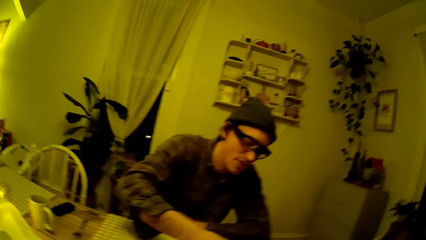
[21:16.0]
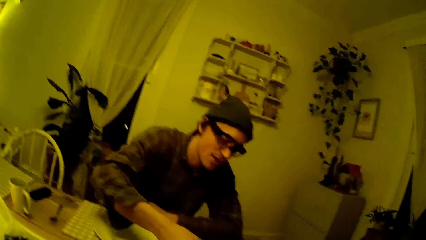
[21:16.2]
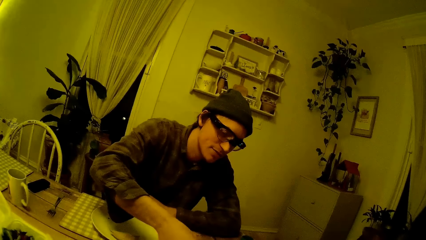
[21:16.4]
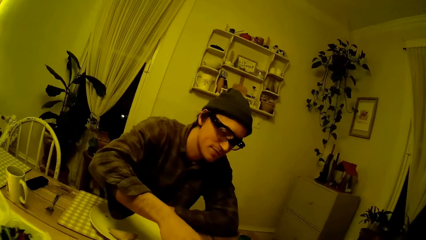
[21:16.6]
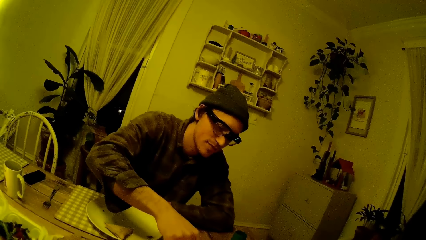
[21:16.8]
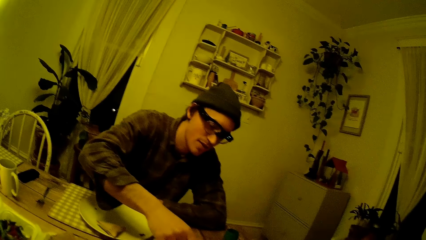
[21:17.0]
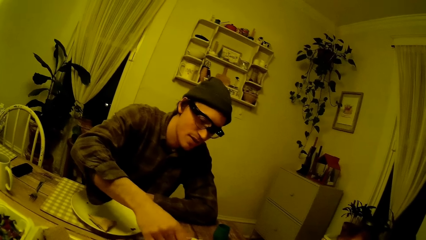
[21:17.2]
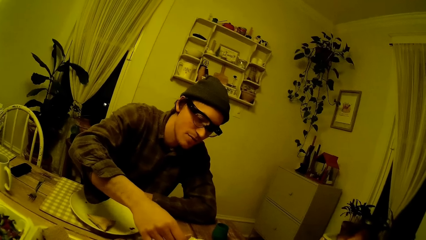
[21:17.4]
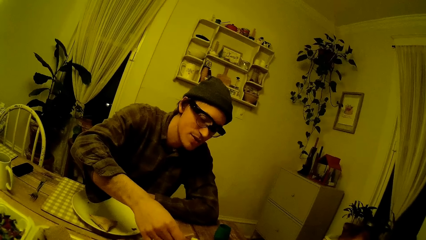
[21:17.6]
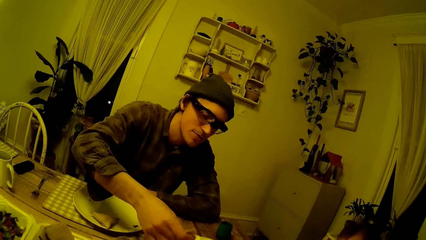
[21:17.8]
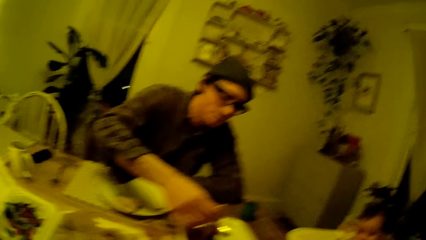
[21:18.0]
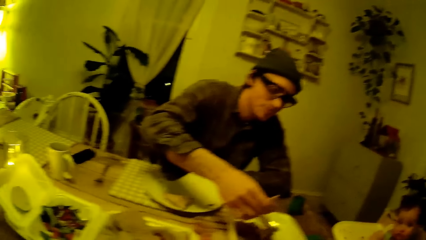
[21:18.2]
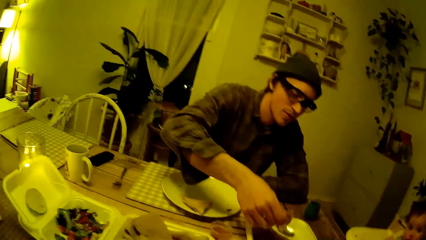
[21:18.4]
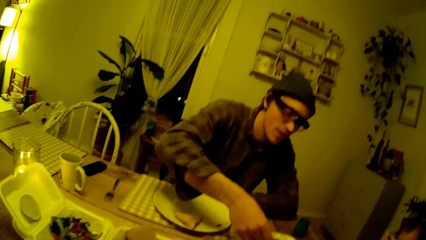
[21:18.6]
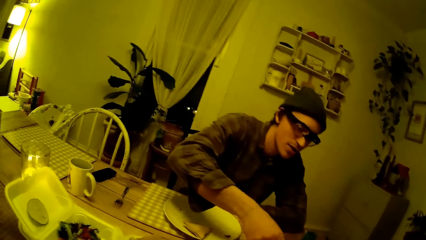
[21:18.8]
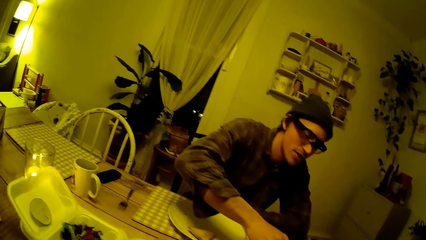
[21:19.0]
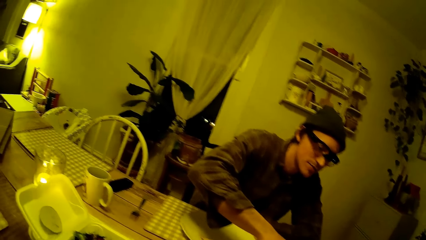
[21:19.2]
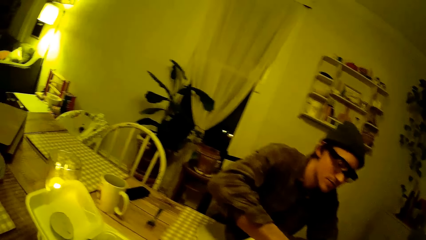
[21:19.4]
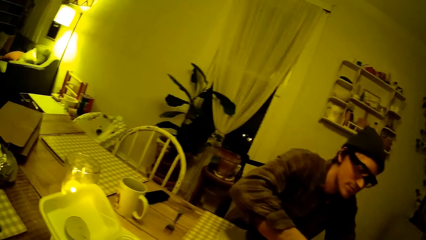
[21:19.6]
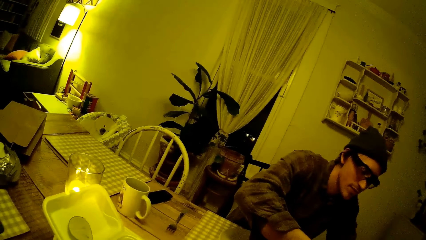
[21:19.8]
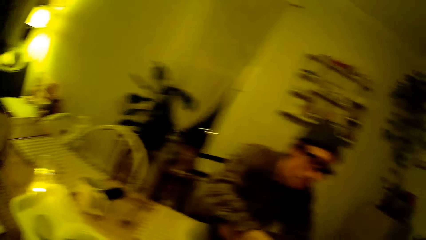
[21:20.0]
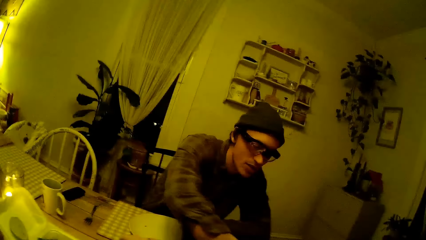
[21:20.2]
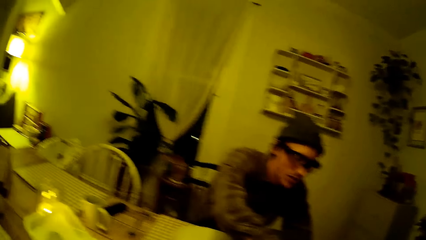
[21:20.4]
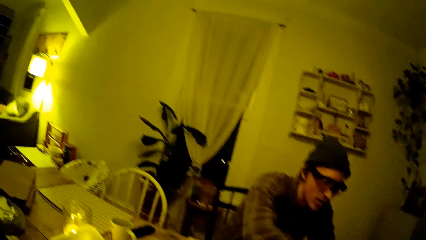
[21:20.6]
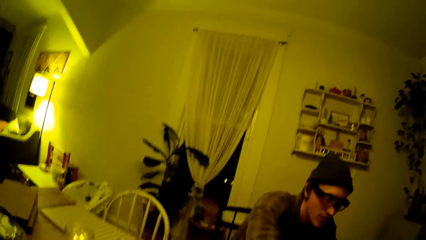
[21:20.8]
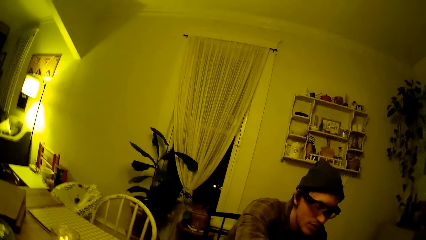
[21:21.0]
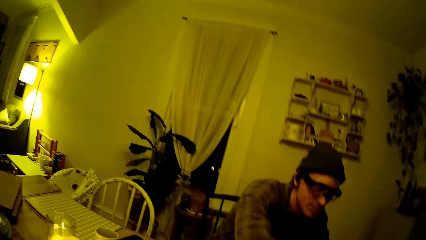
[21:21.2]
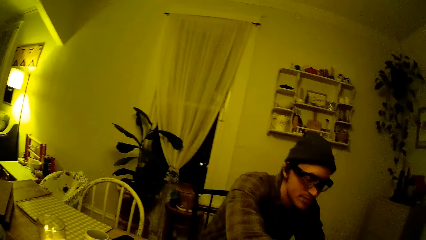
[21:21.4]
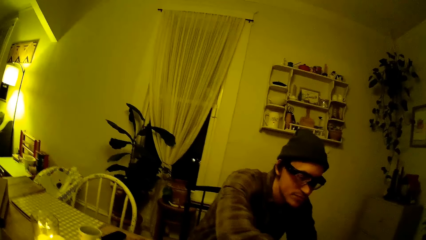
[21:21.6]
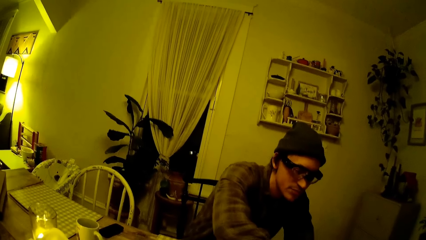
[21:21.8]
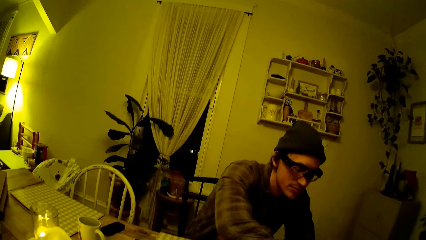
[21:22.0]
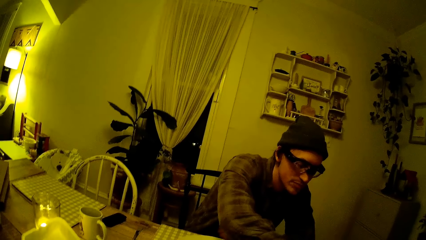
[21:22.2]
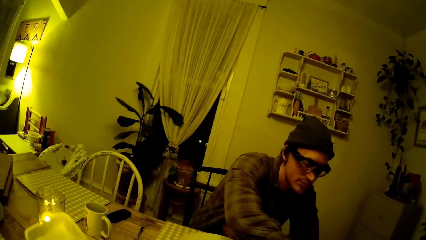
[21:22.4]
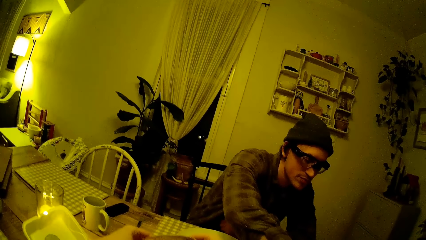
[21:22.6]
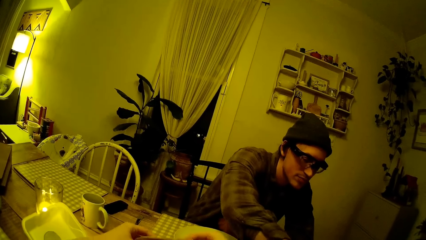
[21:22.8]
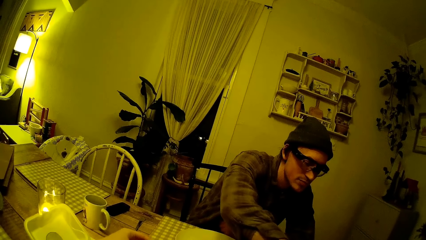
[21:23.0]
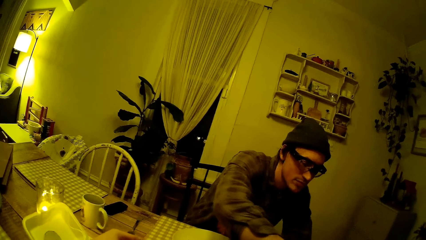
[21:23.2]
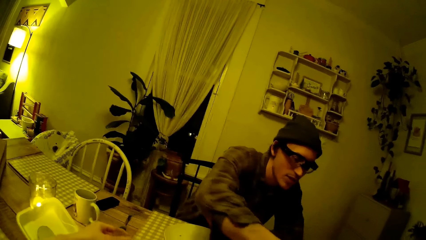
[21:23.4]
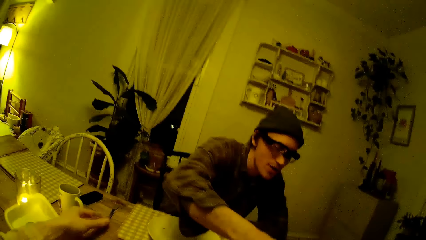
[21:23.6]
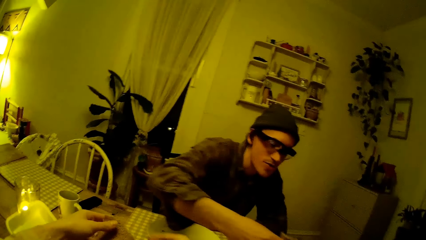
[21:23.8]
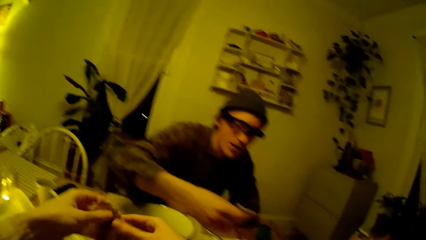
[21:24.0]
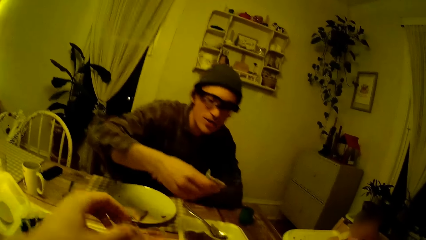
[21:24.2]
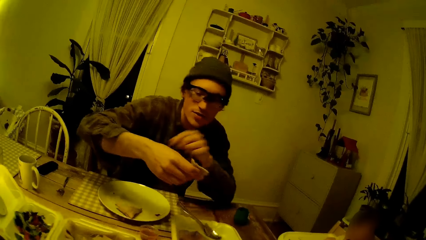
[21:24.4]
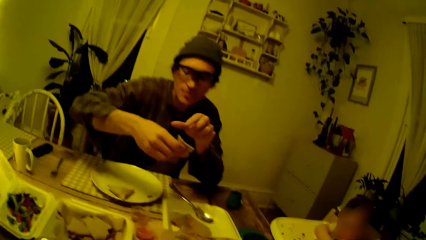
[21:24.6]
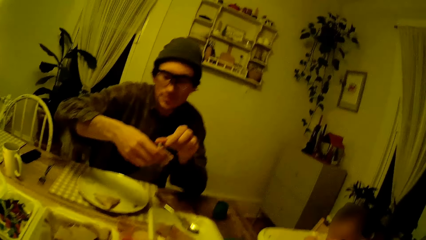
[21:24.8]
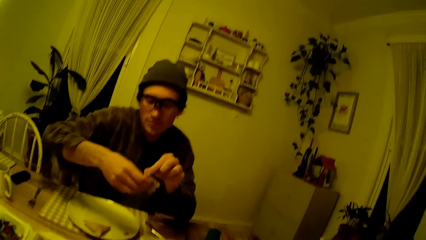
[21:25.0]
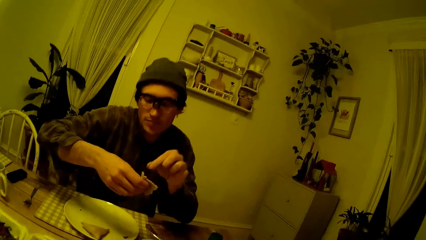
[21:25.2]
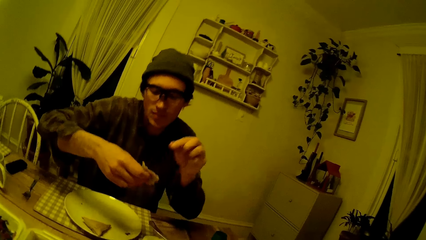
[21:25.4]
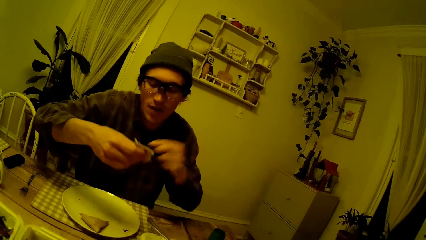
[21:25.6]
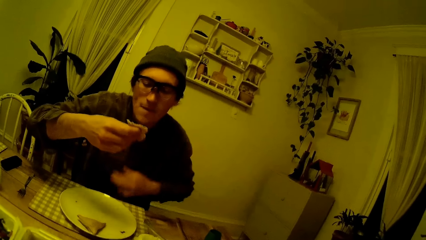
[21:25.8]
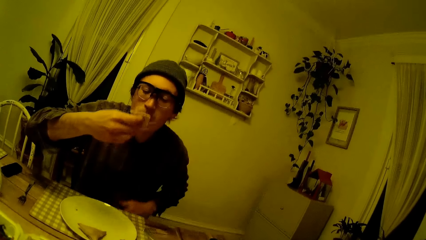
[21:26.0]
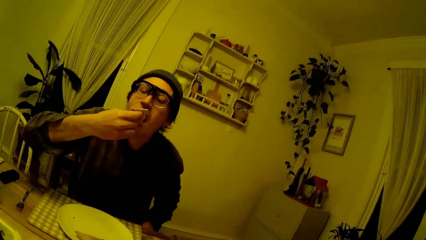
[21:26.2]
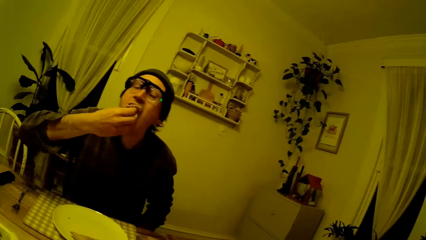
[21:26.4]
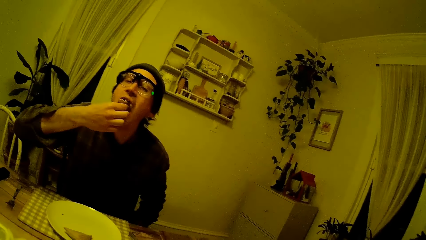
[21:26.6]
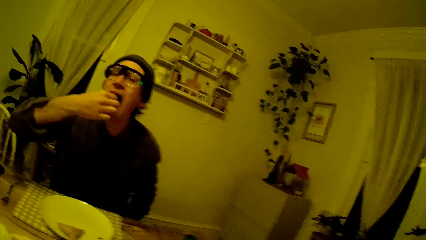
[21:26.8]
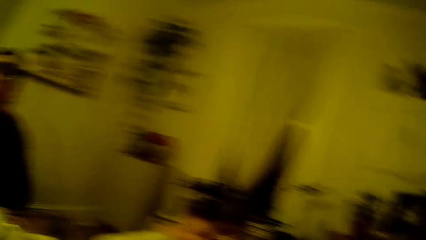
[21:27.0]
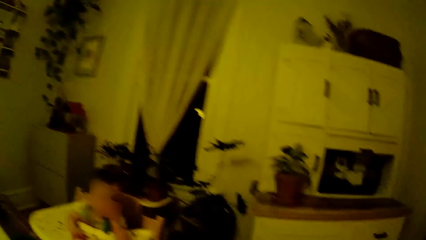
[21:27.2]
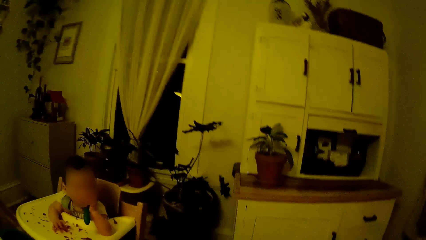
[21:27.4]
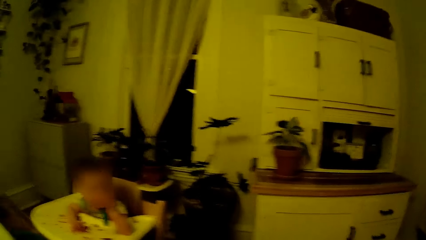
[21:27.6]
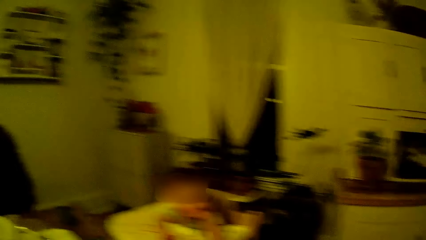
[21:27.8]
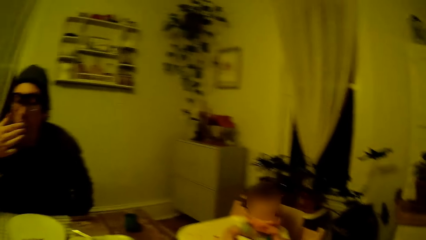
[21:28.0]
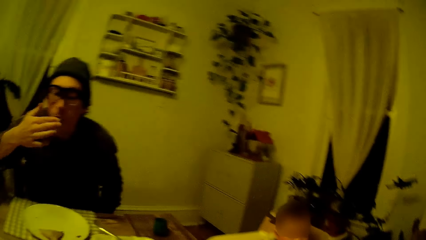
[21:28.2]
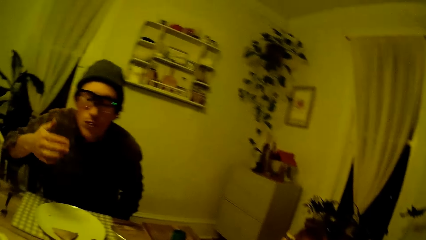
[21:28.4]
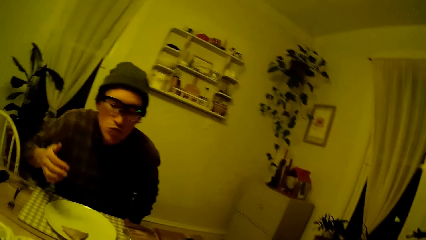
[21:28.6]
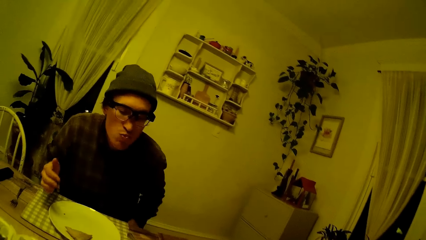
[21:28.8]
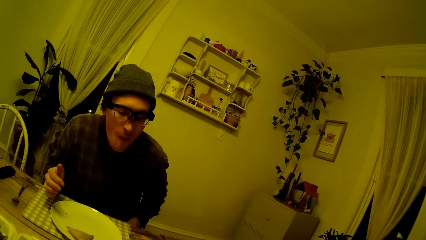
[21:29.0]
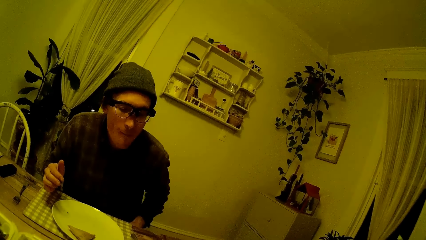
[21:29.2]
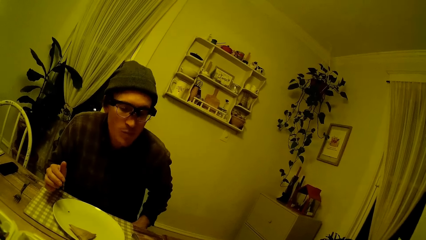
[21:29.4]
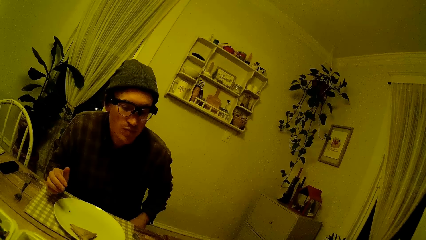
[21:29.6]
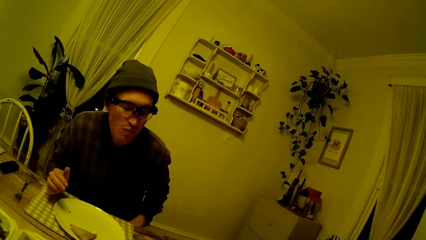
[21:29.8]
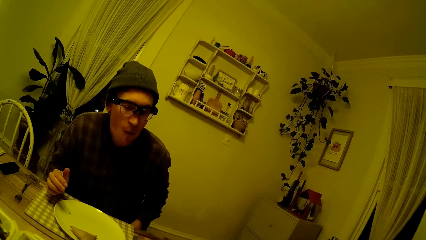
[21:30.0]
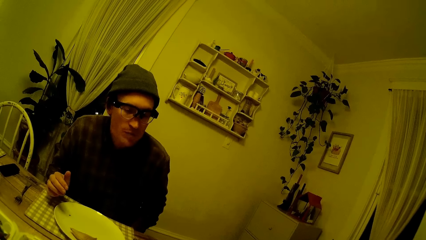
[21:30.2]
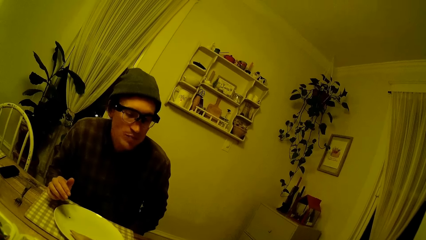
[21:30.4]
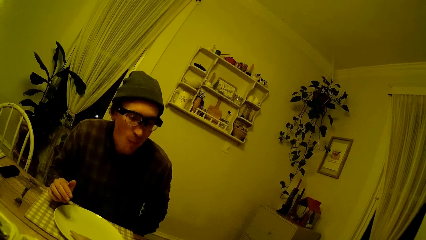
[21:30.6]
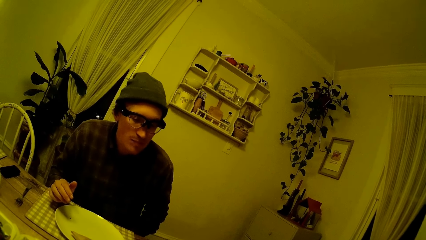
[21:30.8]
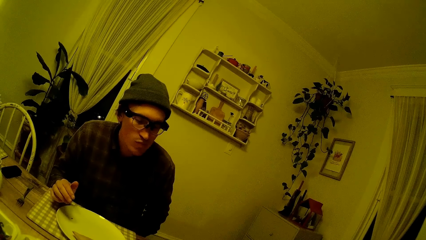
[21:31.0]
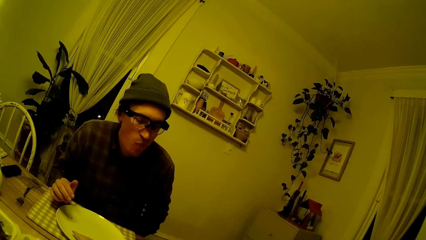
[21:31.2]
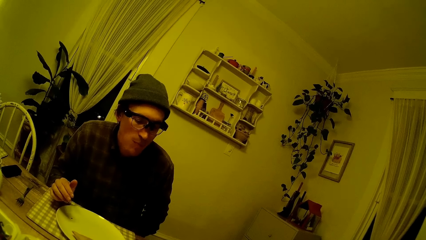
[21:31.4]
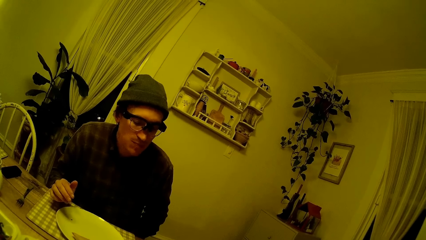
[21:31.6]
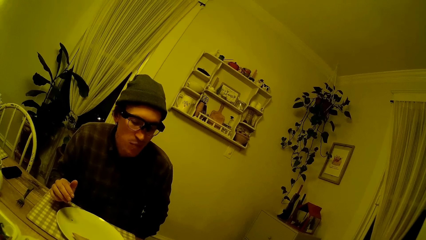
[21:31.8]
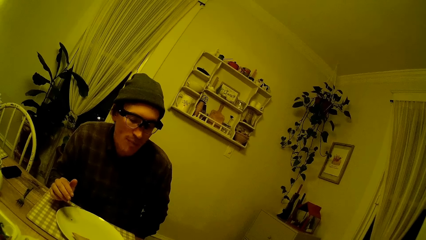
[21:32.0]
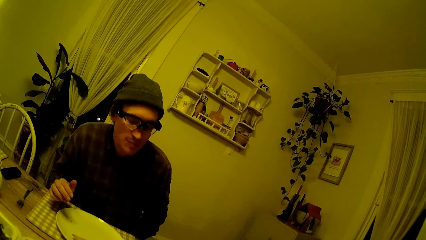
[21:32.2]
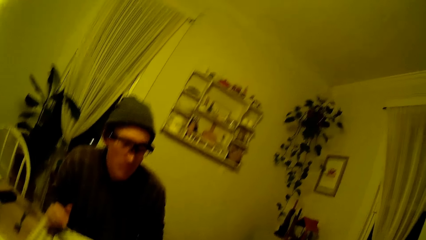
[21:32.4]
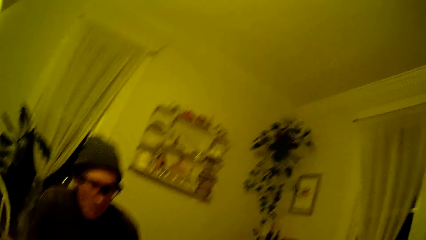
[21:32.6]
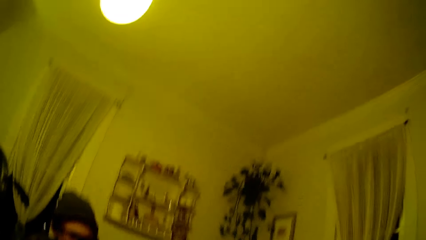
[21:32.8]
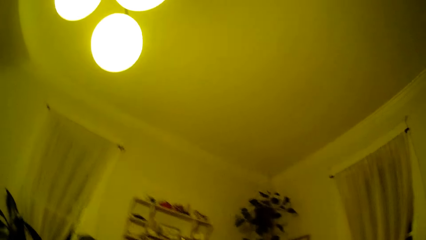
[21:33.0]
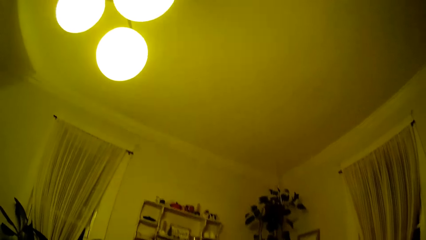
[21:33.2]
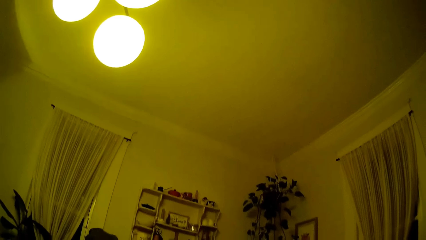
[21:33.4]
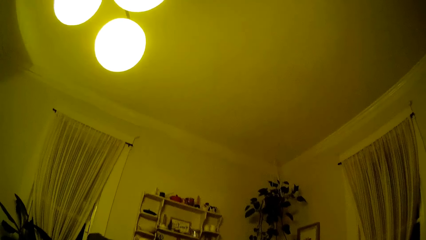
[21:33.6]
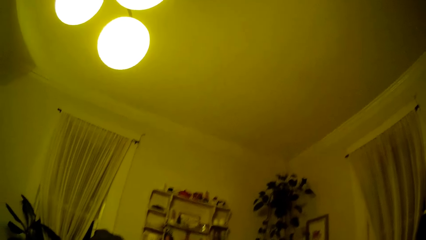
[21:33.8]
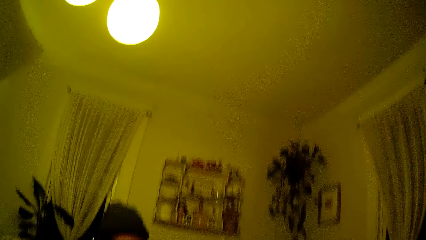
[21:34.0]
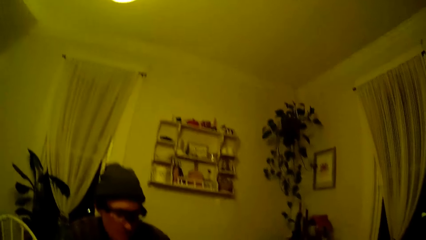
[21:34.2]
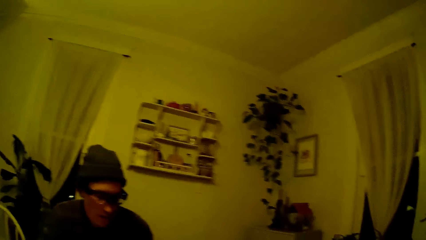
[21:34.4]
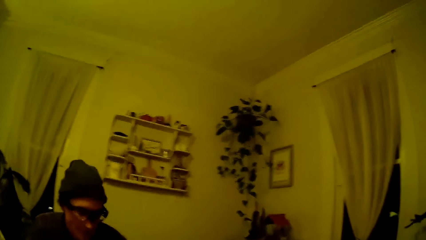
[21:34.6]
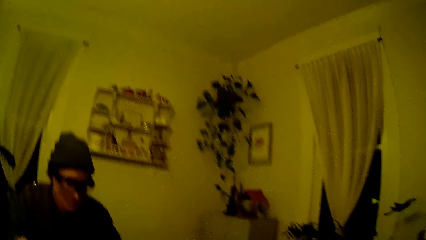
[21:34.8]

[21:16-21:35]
The camera wearer talks to the man. The man picks up a pancake or bread from a plate on the table with his right hand. The camera wearer picks up a pancake from a plate on the table with her left hand. The man touches the pancake in his right hand with his left hand, and puts the pancake in his right hand into his mouth. The camera wearer looks at the baby. The man eats the bread. The camera wearer looks around the room.
